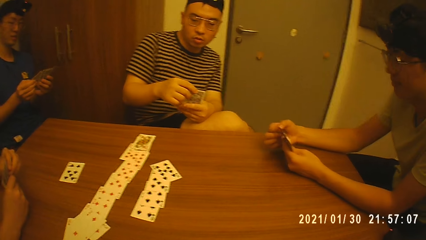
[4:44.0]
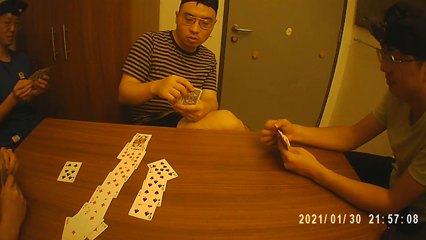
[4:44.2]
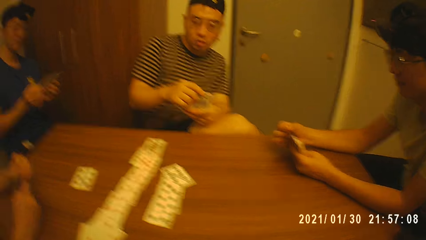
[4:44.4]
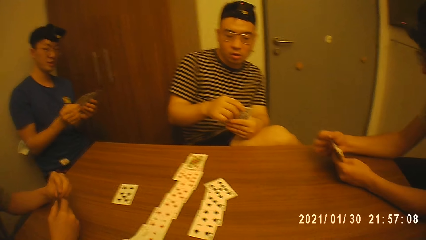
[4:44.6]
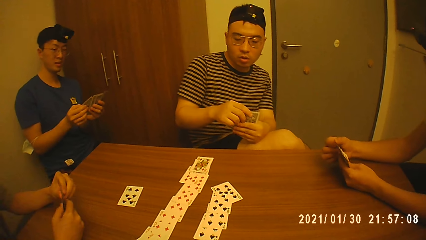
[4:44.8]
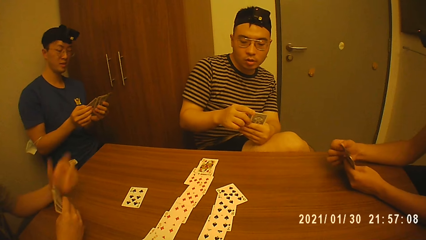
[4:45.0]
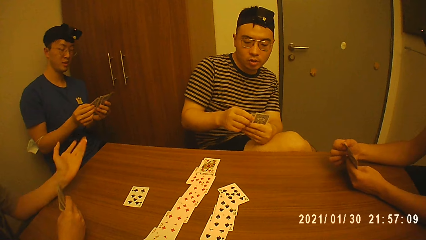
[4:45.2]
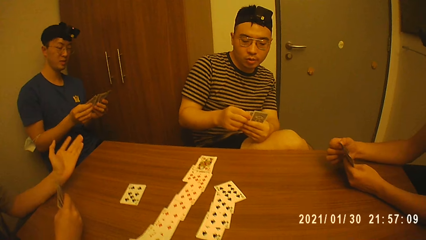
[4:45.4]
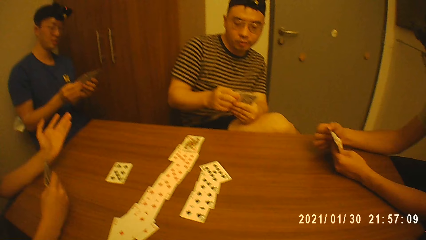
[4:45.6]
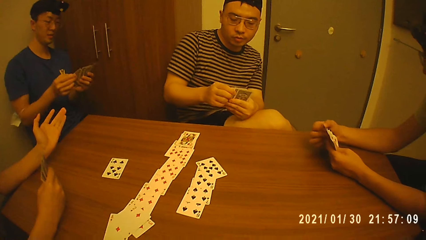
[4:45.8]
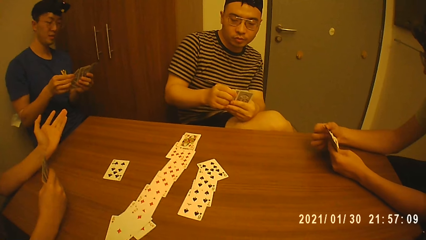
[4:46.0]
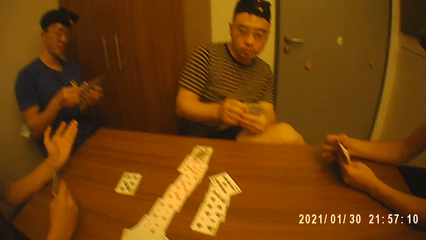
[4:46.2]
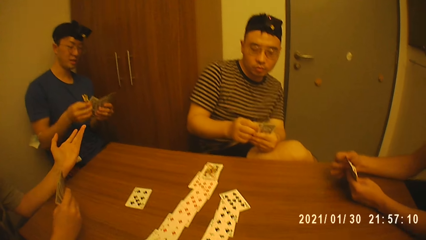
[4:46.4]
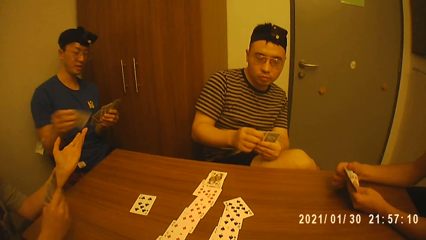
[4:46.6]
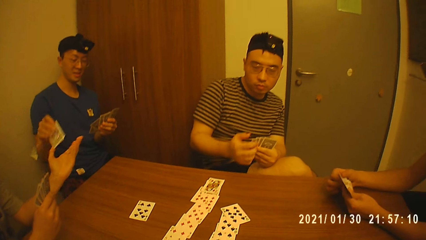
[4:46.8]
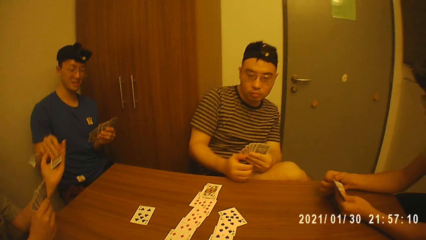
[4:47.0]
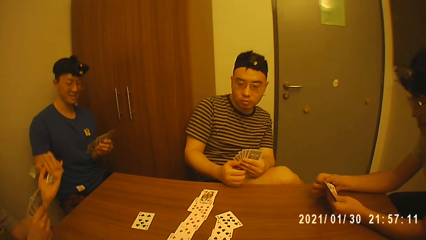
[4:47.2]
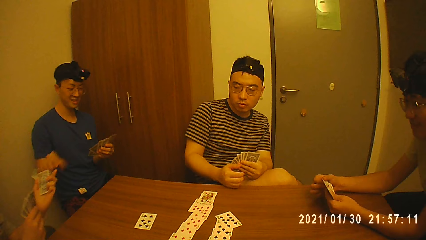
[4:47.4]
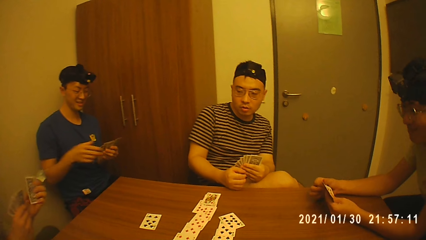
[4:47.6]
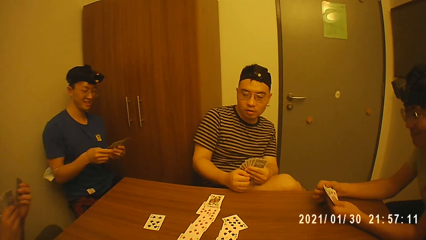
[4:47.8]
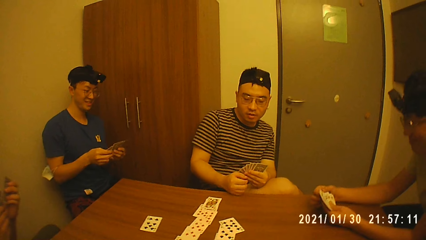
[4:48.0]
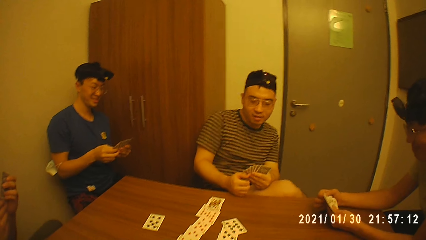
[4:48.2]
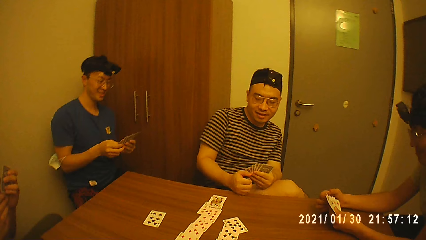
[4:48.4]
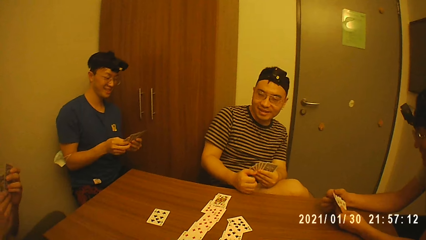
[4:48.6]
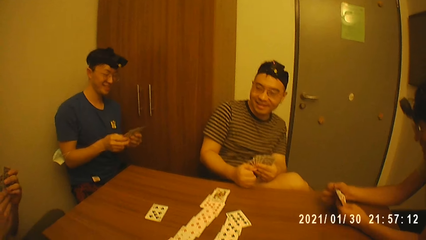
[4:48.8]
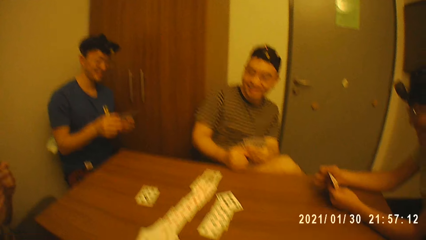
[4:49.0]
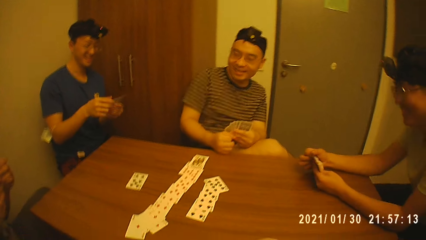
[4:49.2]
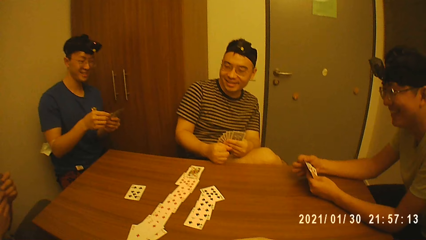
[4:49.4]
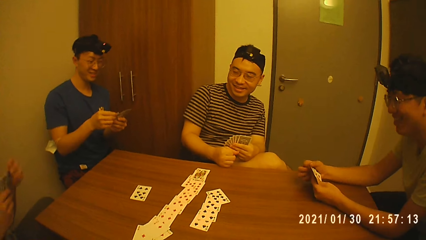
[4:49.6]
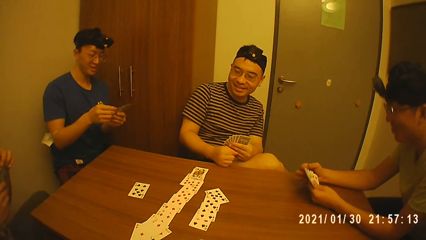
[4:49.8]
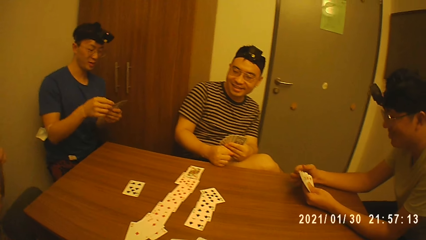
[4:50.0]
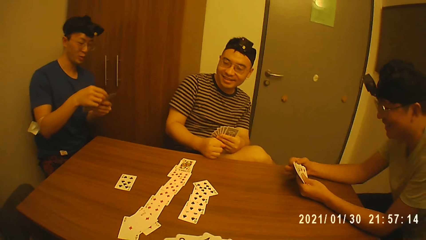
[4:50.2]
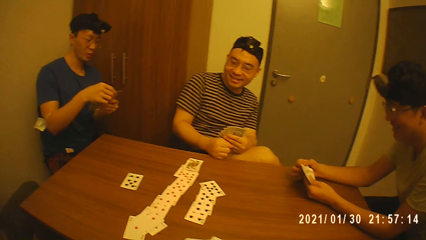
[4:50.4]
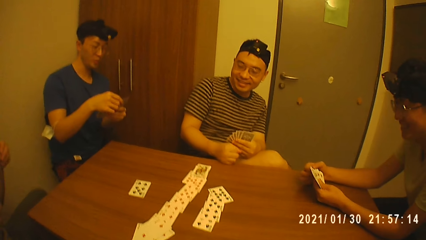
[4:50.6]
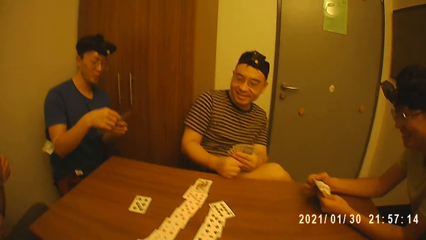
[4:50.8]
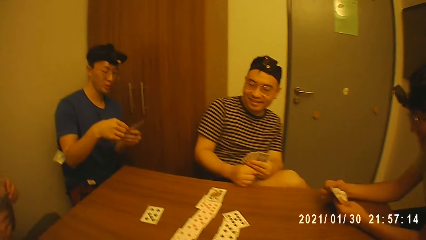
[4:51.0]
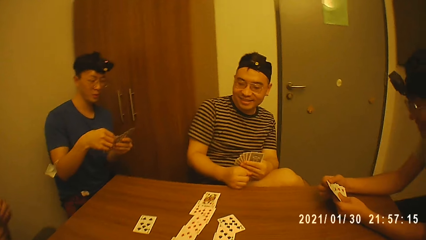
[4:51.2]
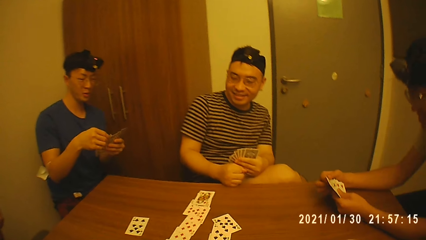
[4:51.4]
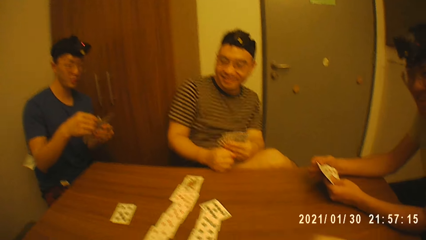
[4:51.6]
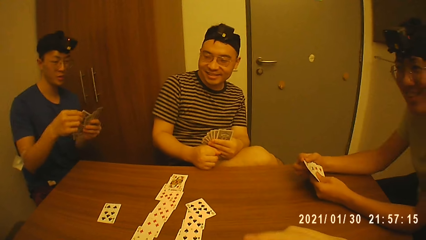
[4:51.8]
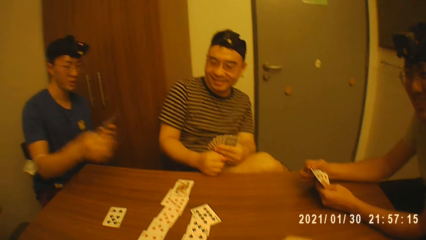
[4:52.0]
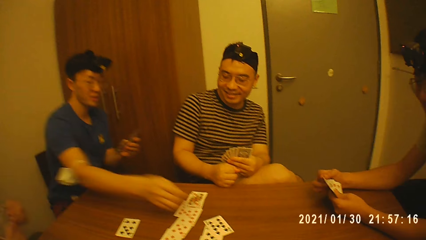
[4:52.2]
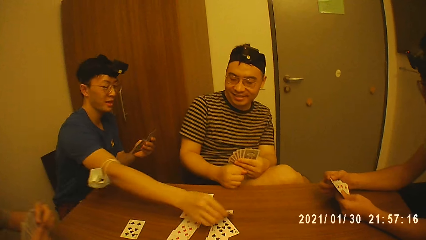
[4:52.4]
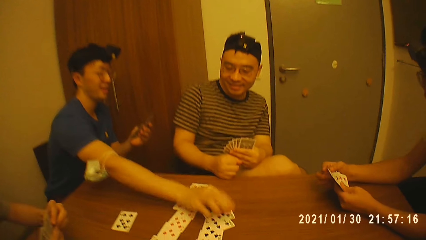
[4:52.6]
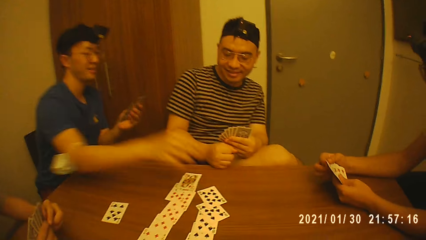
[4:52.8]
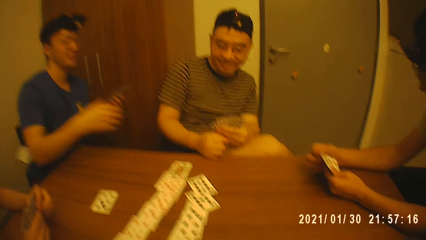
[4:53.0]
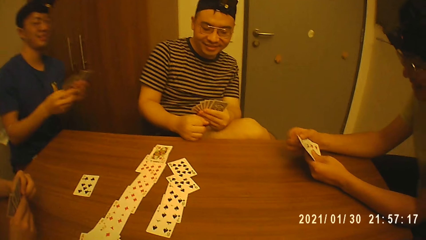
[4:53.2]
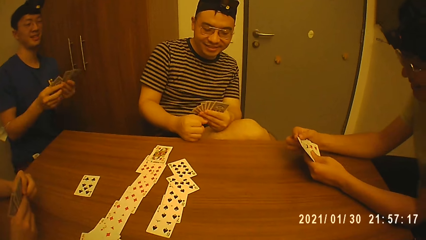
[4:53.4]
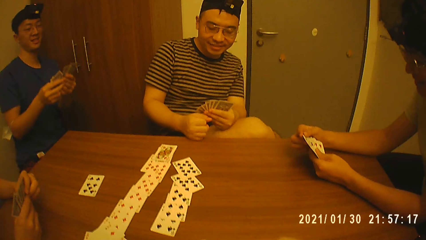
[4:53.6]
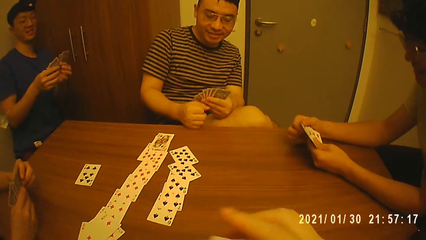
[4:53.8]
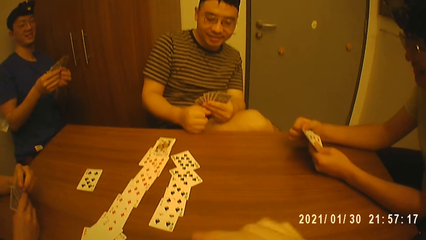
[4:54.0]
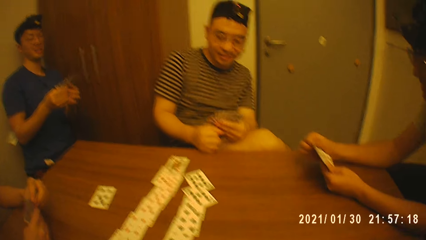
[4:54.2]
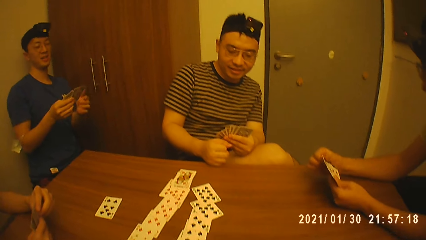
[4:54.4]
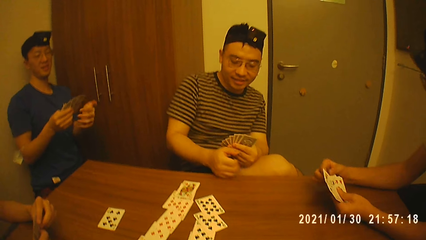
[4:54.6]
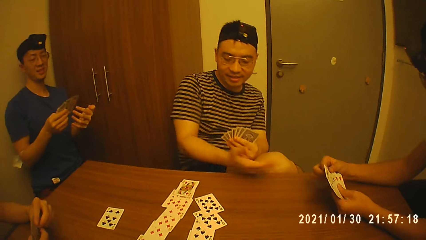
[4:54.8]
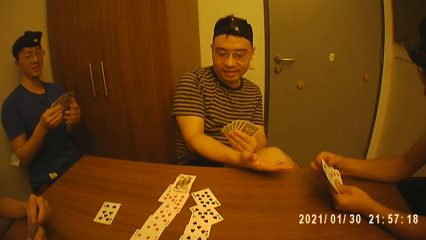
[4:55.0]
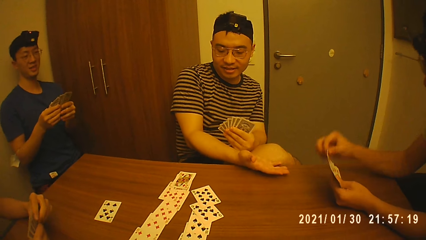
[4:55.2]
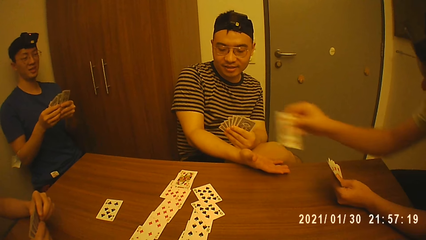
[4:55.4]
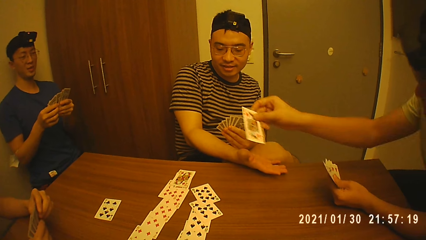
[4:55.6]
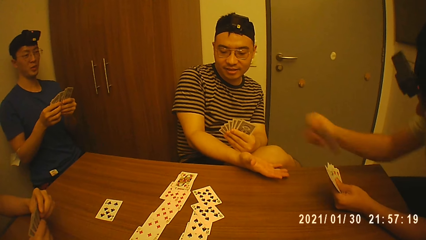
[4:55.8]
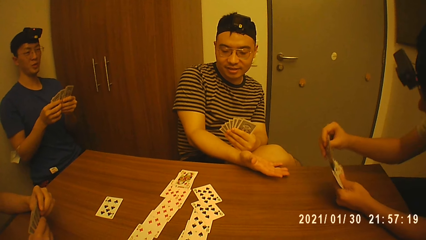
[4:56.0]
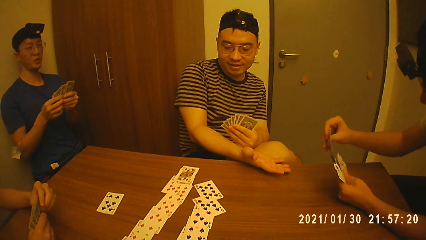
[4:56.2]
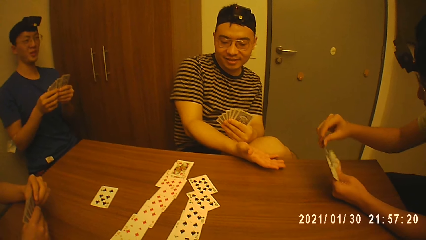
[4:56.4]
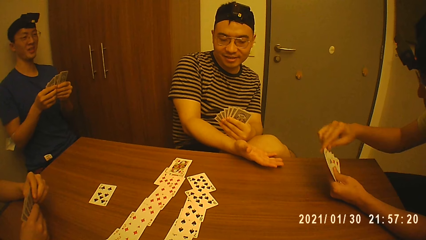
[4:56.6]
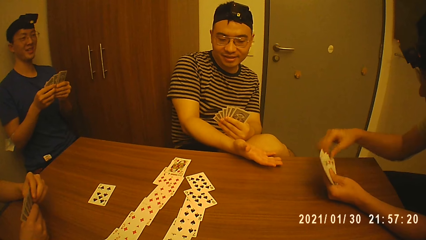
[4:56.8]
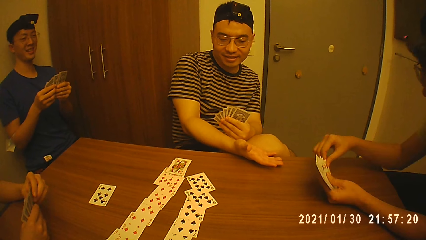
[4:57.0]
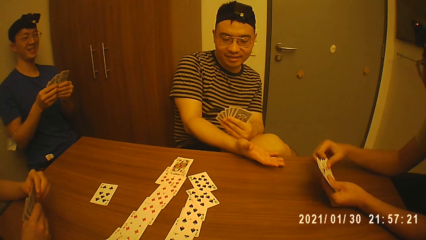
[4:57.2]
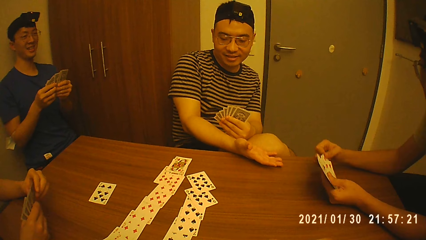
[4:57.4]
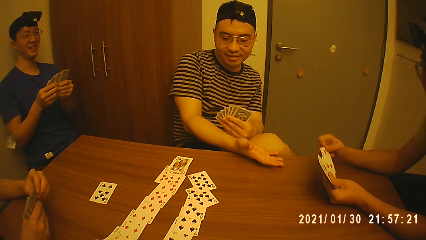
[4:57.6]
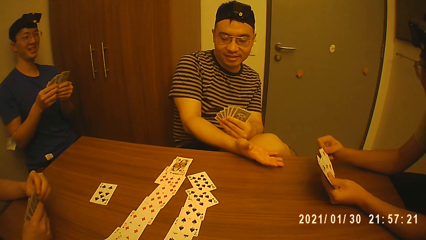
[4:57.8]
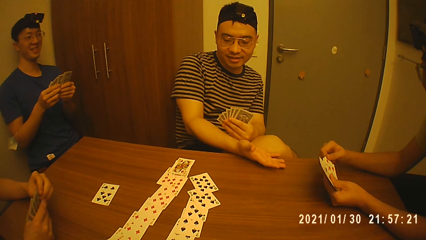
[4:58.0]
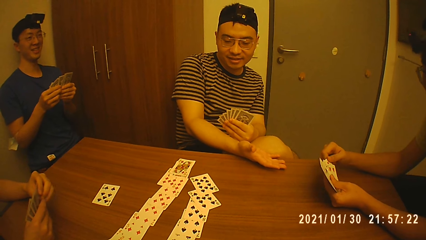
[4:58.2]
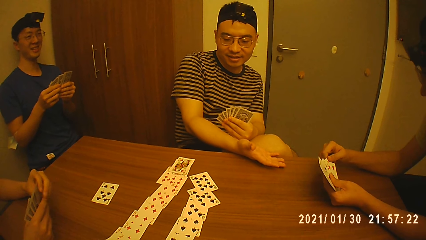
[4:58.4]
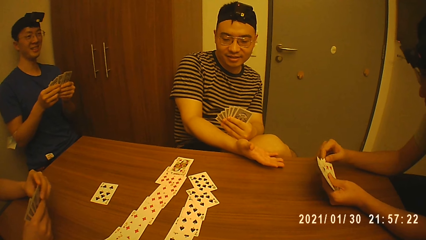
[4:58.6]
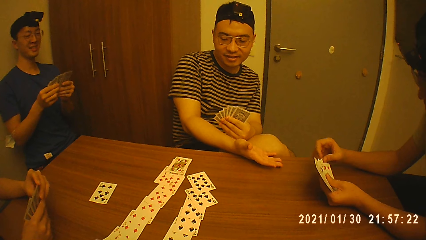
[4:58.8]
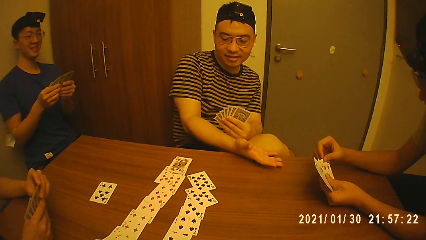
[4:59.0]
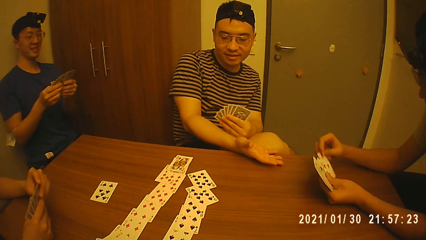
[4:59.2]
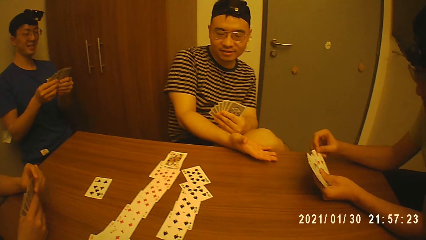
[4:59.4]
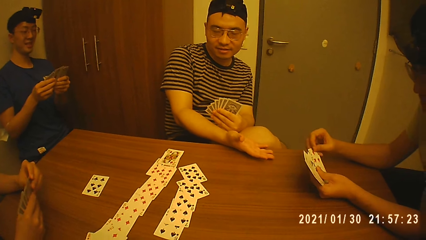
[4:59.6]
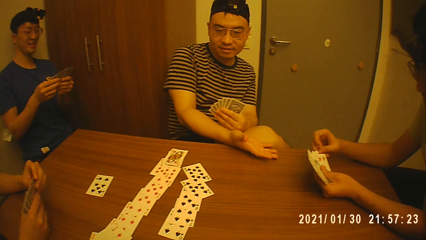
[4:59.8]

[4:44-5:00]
A man stretches his left hand towards another man. The second man holds the cards with his left hand. The first man converses with the second man. The second man takes a card from the cards in his left hand with his right hand. A third man holds the cards with his left hand. The second man gives the first man the card in his right hand. The first man collects the card from the second man with his left hand. The second man holds the cards with both hands. The first man adds the card in his left hand to the cards in his right hand. The first man shuffles the cards in his hands. The second man holds the cards with his left hand, and takes a card from the cards in his left hand with his right hand. The camera wearer converses. The second man places the card in his right hand on the table. The first man holds the cards with both hands. The second man holds the card on the table. The second man holds the cards with both hands. A fourth man shuffles the cards in his hands. The second man holds the cards with his right hand. The third man stretches his left hand towards the fourth man. The second man holds the cards with both hands. The fourth man holds the cards with his left hand, takes a card from the cards in his left hand with his right hand, and extends the card in his right hand towards the third man. The first man converses with the camera wearer. The fourth man puts the card in his right hand in his left hand. The fourth man picks a card from his hand.
